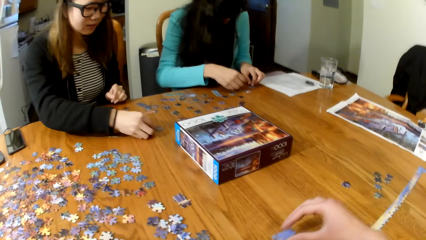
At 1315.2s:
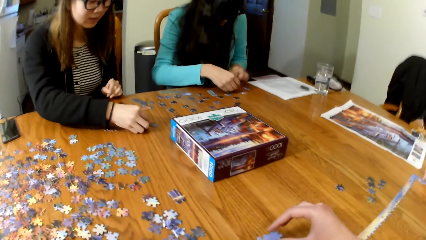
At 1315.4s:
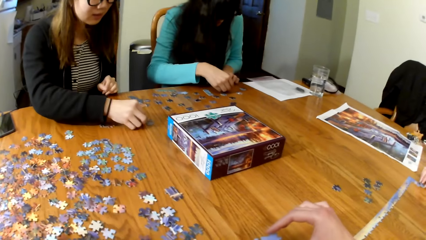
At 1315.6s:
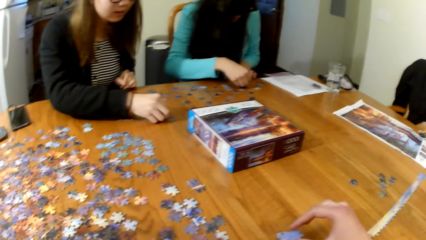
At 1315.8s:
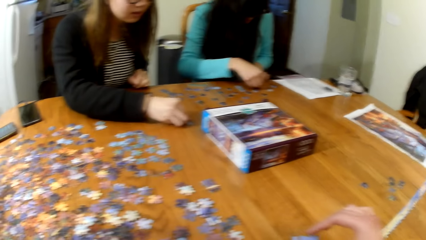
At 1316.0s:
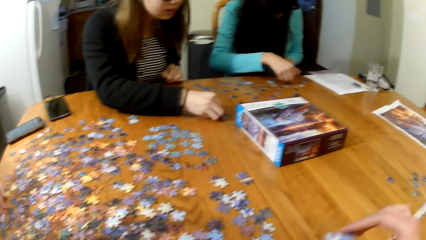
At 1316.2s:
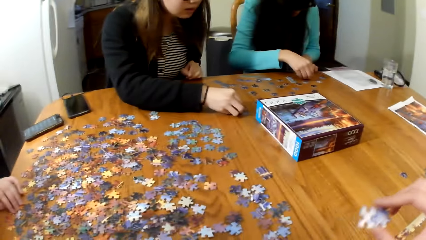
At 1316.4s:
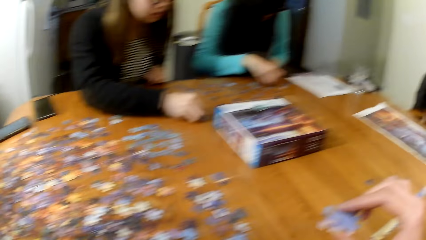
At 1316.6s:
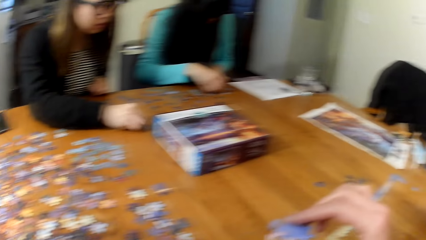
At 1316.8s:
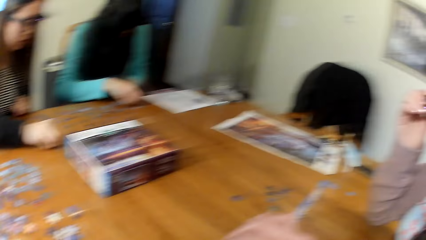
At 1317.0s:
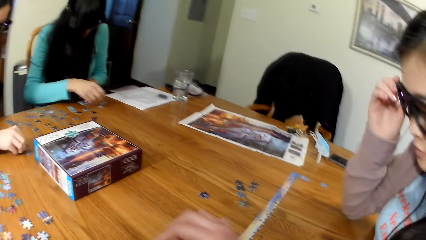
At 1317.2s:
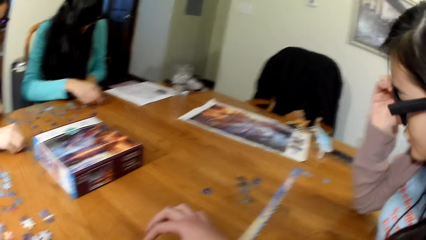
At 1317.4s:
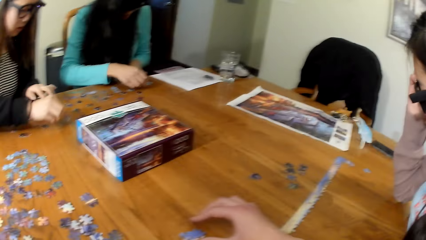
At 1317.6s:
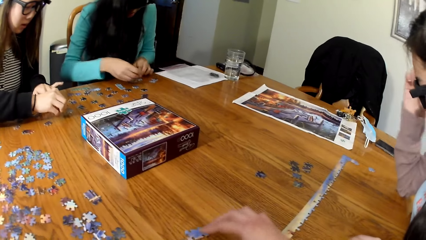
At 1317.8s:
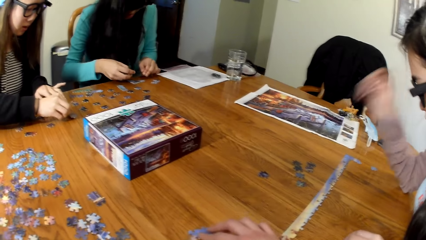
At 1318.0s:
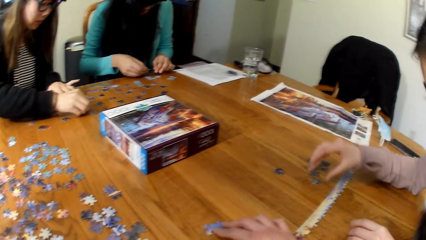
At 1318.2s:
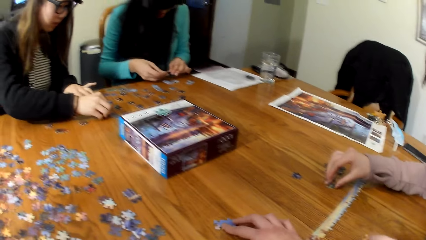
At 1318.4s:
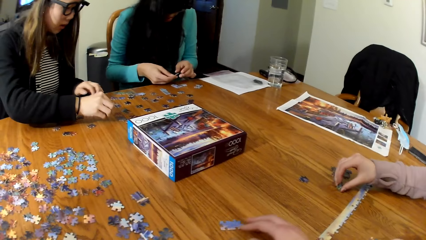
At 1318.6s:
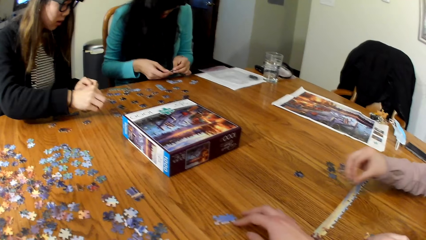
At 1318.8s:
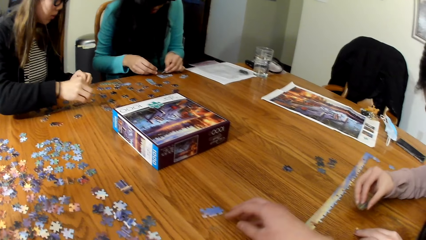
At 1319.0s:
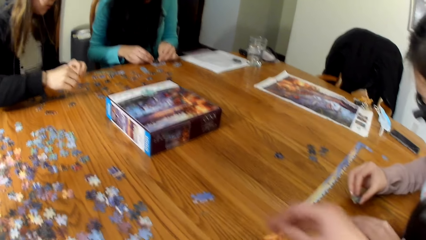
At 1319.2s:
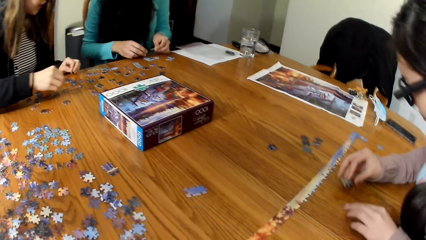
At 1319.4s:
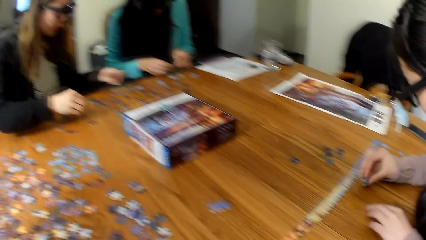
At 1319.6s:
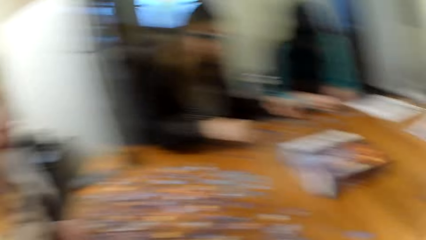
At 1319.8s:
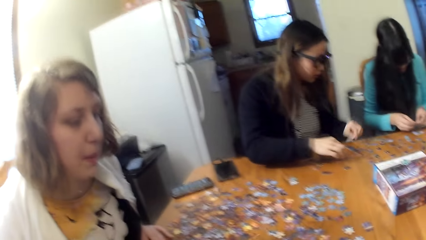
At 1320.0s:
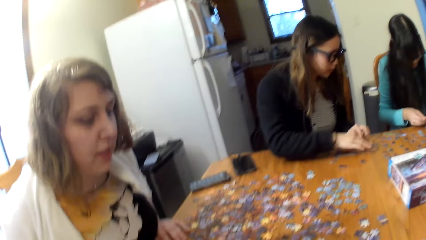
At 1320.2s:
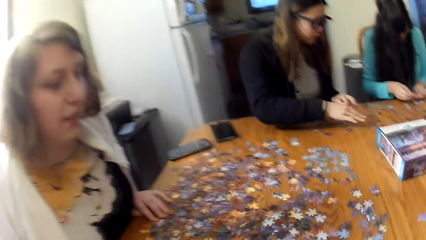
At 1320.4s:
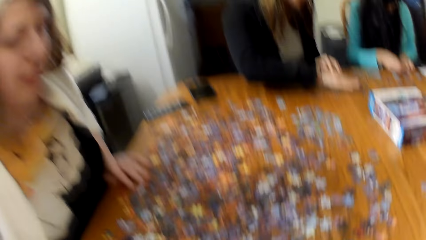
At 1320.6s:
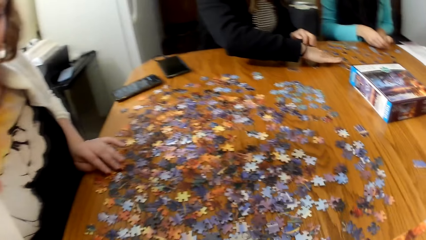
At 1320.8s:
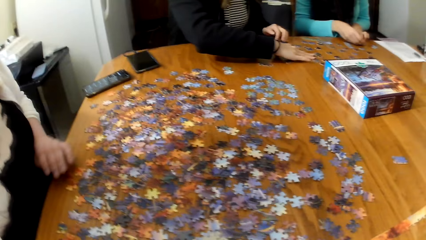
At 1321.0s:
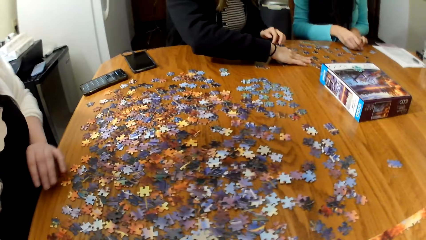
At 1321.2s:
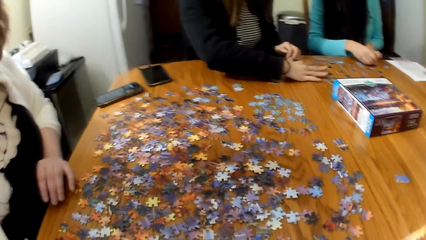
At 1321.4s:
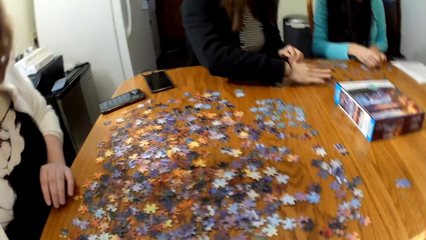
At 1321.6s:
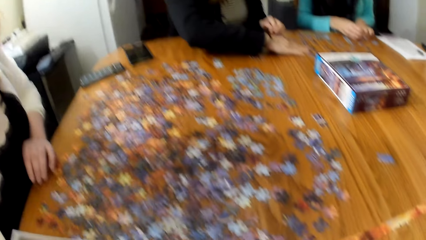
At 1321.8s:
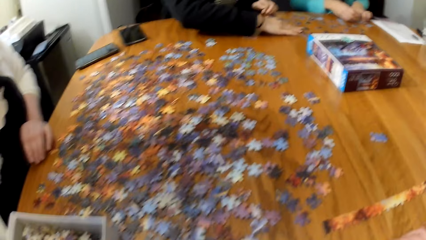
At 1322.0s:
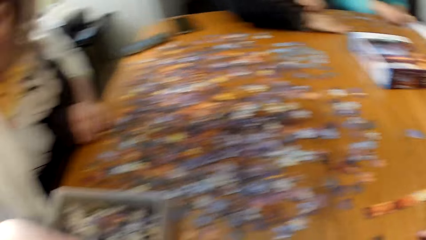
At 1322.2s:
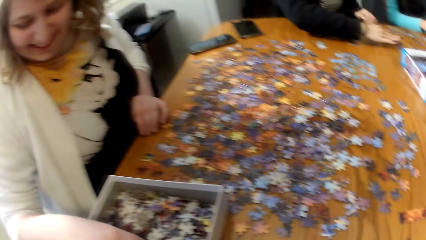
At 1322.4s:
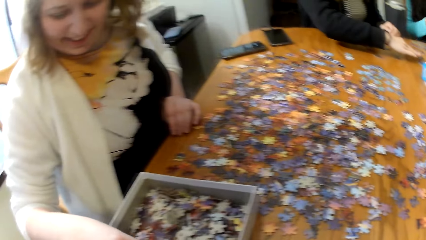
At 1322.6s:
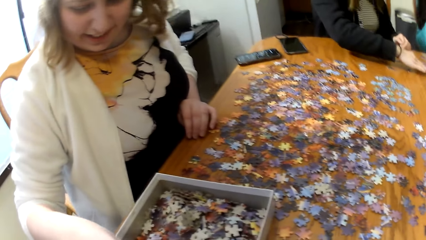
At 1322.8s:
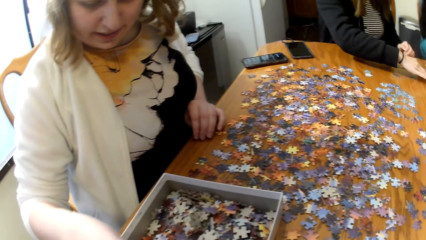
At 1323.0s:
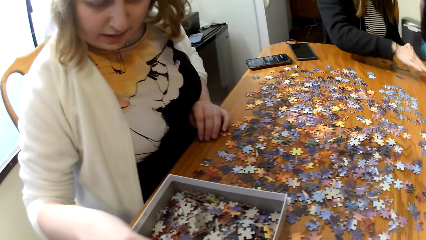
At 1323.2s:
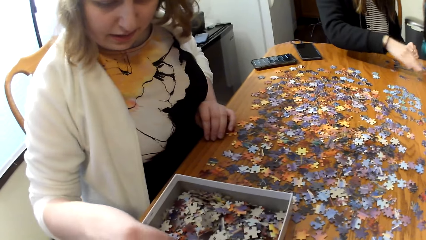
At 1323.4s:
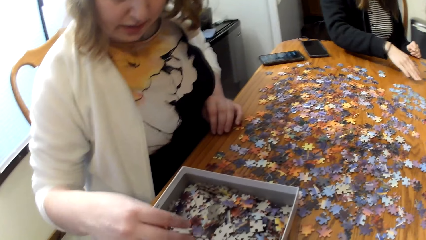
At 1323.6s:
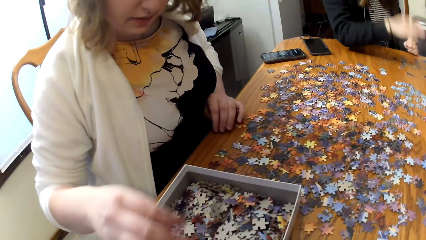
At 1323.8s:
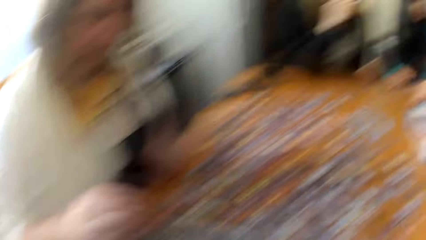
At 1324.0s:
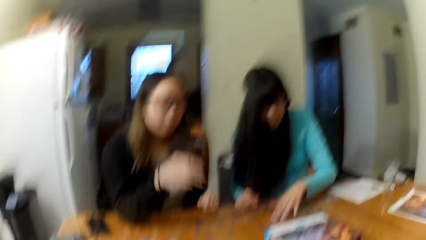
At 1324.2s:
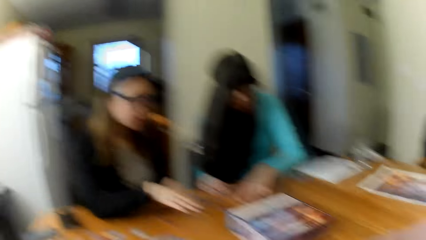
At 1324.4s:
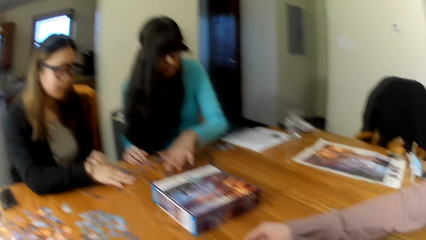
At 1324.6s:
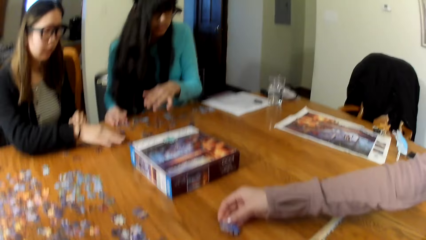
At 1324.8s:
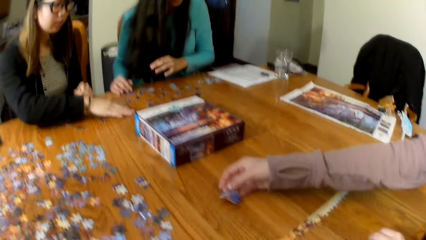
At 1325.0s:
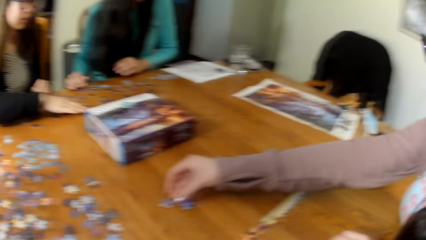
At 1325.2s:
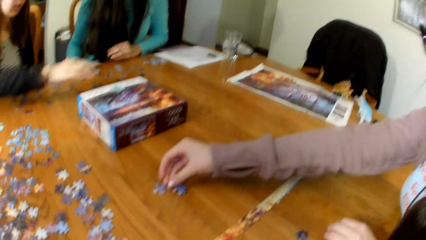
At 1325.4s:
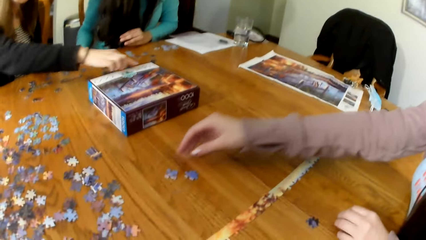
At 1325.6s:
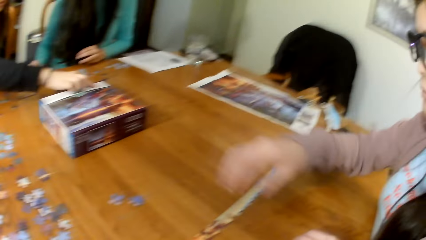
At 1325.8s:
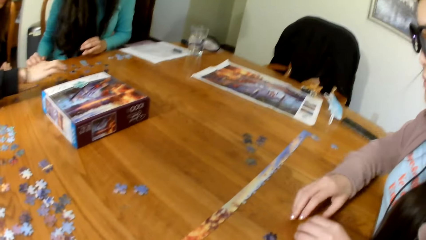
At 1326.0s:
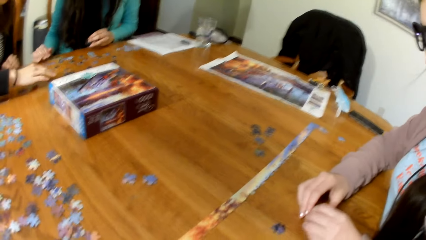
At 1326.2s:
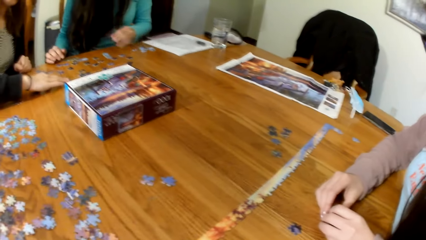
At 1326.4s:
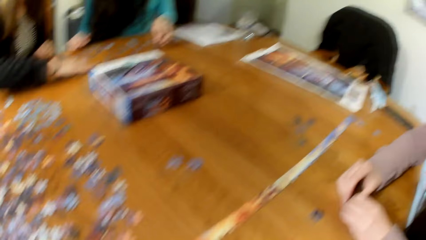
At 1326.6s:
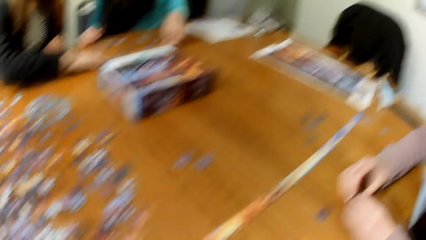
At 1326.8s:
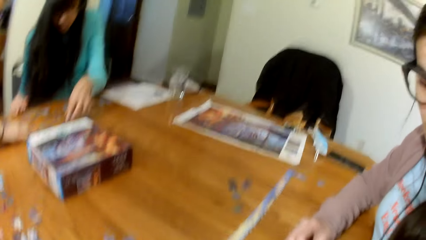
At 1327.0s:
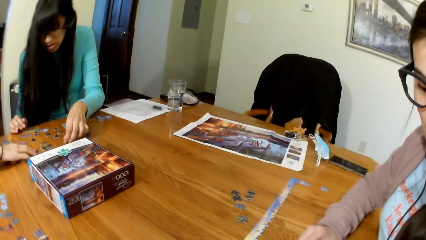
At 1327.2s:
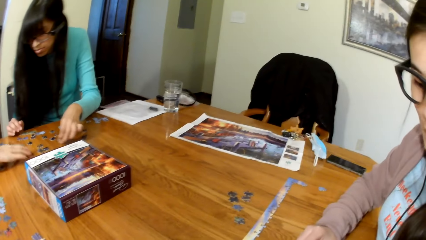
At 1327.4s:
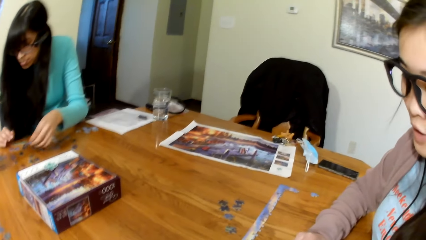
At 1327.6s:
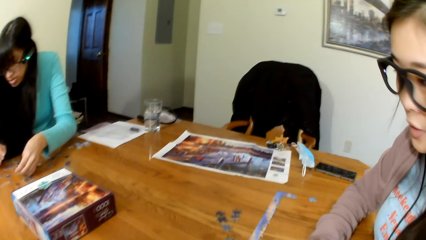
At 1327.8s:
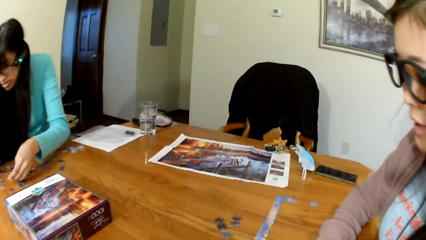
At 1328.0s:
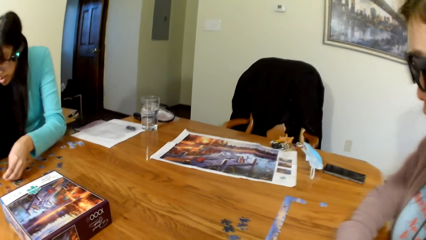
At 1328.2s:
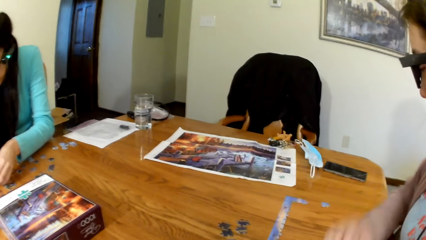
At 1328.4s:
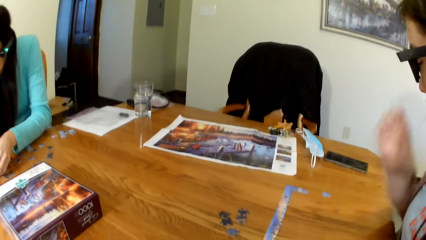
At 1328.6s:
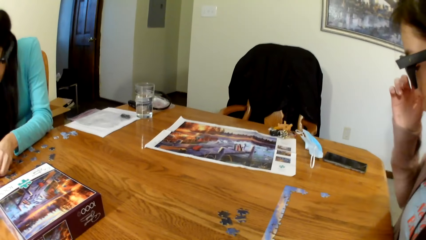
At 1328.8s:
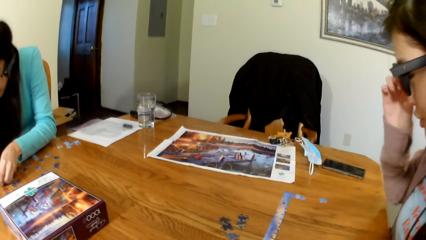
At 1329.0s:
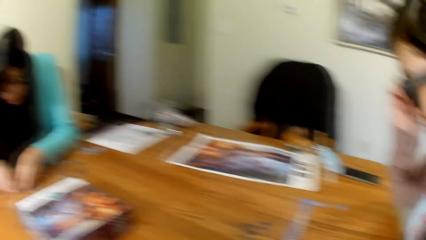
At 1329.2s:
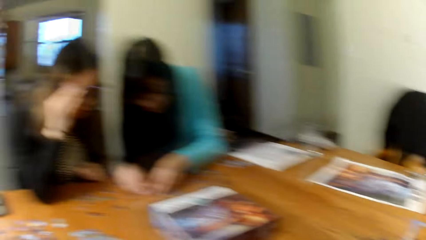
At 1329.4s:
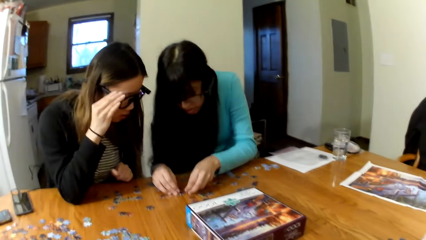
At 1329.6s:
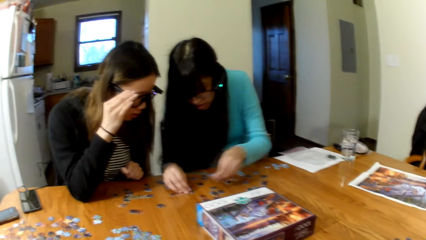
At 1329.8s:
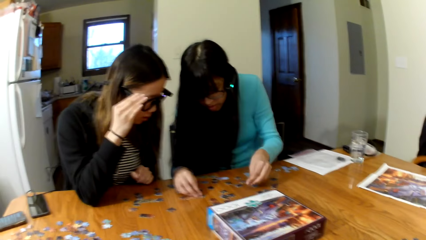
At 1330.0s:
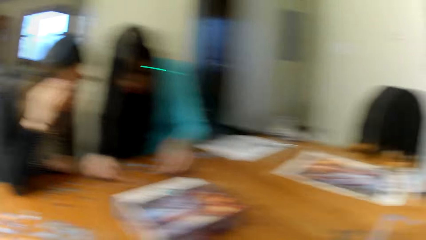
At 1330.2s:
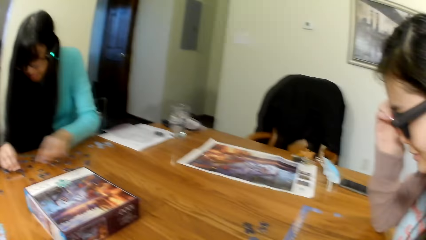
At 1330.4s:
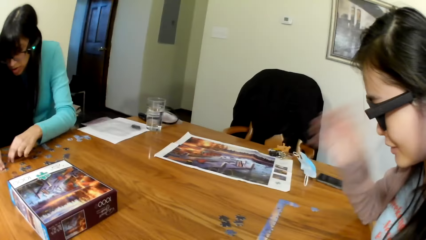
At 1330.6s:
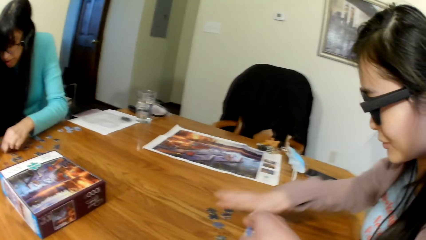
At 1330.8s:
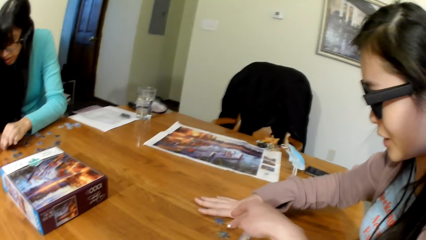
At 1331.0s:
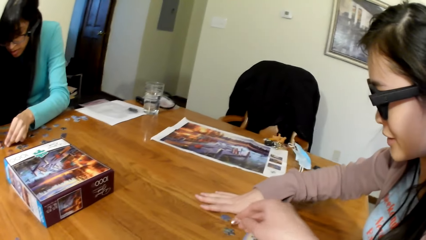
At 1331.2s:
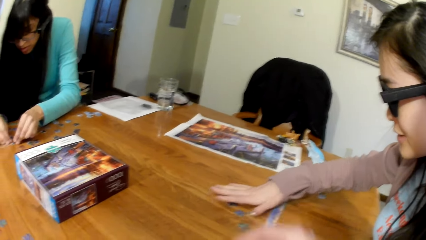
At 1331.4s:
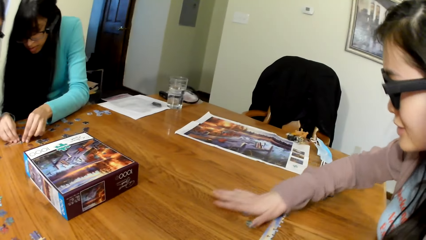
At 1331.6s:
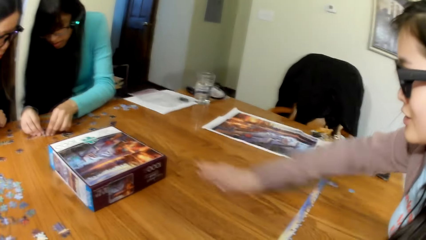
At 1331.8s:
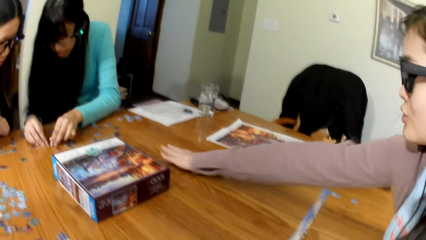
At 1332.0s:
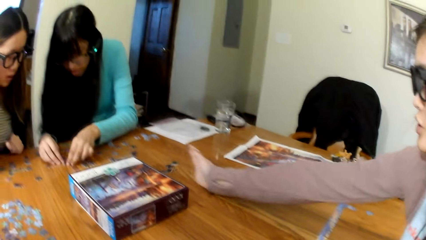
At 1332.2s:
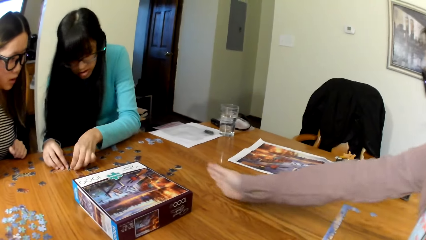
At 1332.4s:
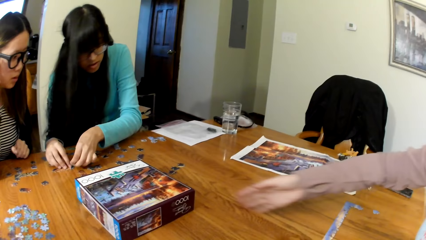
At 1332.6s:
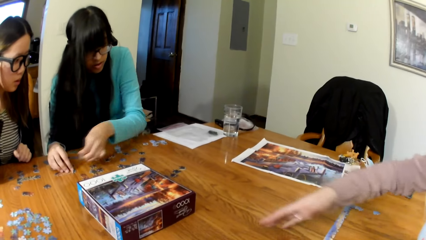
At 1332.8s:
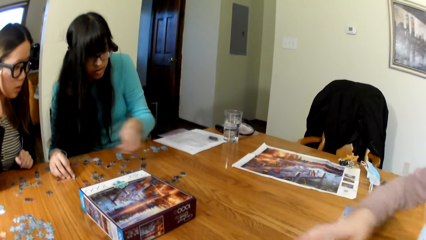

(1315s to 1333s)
The camera wearer makes a puzzle. A lady gathers the puzzle cards. The camera wearer looks around. Another lady gathers the puzzle cards. A third lady passes the puzzle cards to the second lady.
